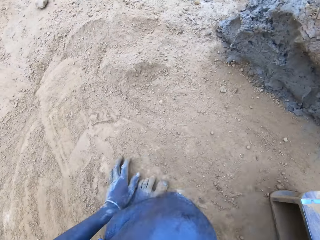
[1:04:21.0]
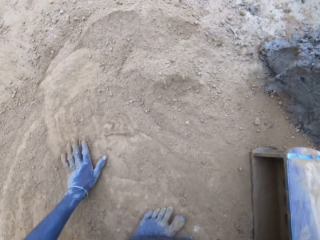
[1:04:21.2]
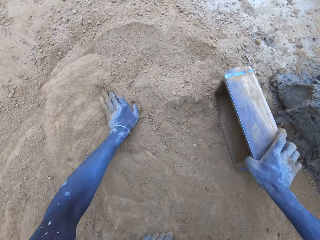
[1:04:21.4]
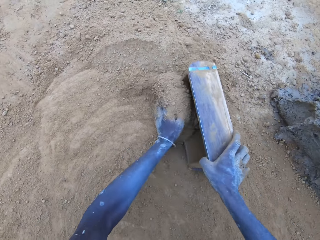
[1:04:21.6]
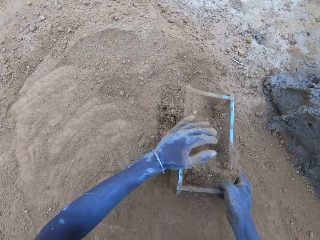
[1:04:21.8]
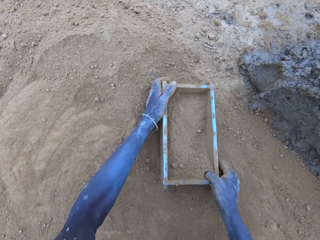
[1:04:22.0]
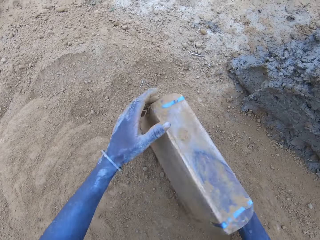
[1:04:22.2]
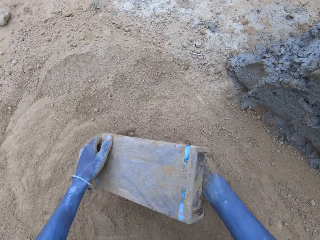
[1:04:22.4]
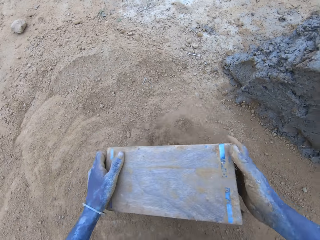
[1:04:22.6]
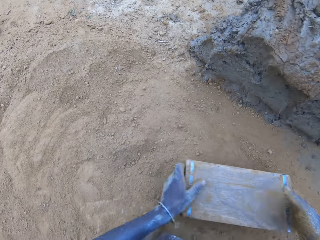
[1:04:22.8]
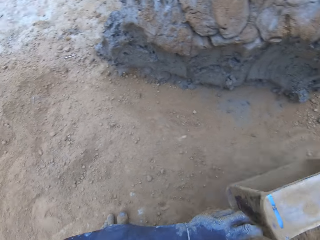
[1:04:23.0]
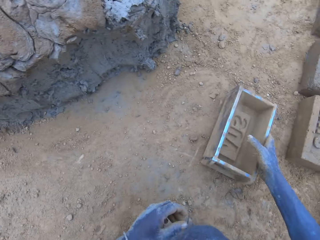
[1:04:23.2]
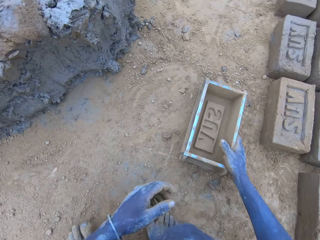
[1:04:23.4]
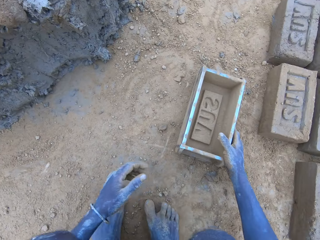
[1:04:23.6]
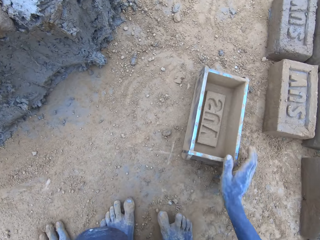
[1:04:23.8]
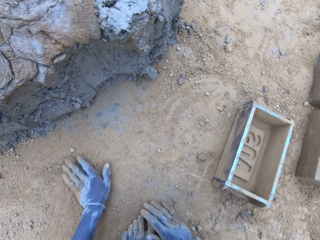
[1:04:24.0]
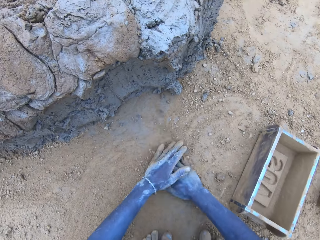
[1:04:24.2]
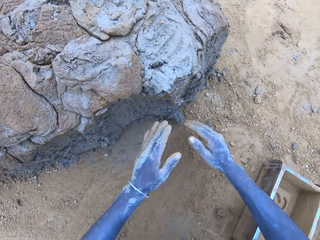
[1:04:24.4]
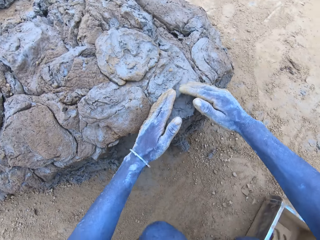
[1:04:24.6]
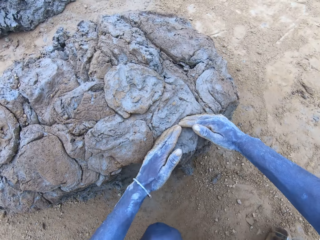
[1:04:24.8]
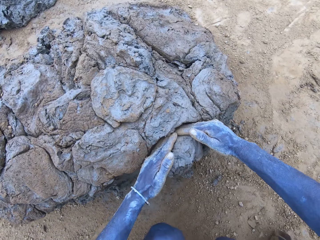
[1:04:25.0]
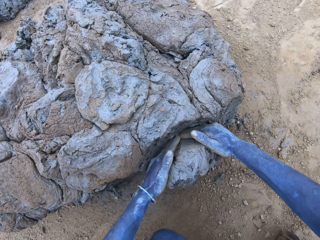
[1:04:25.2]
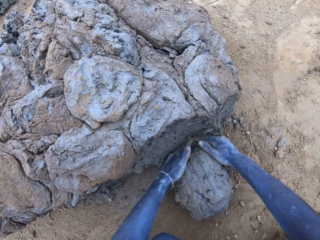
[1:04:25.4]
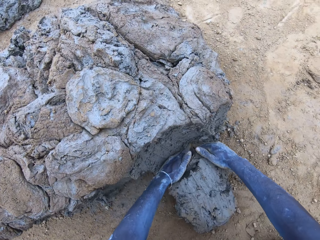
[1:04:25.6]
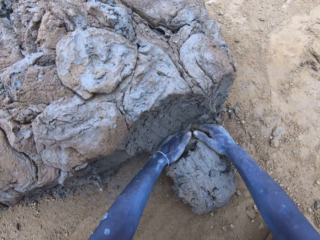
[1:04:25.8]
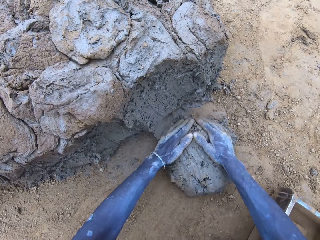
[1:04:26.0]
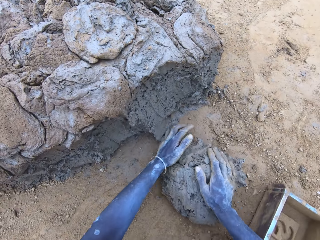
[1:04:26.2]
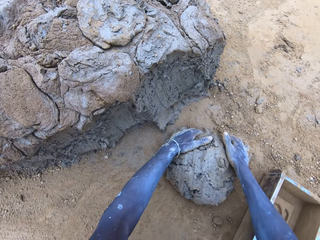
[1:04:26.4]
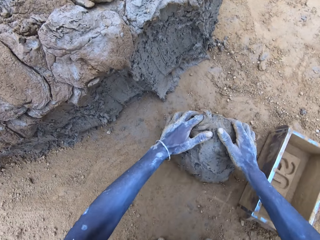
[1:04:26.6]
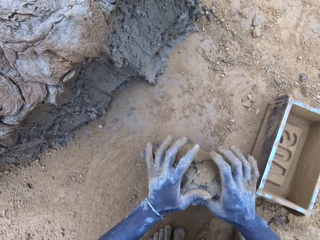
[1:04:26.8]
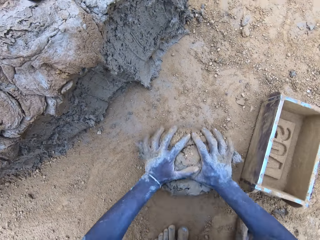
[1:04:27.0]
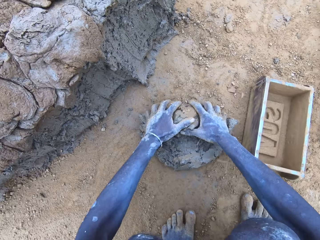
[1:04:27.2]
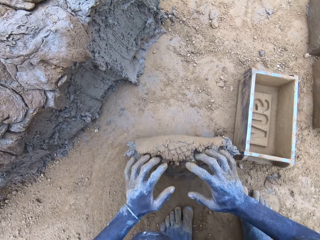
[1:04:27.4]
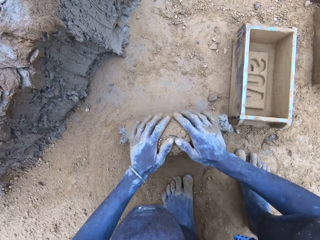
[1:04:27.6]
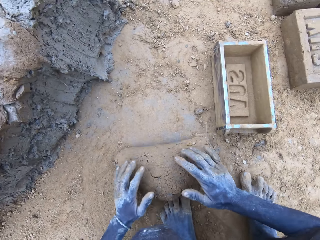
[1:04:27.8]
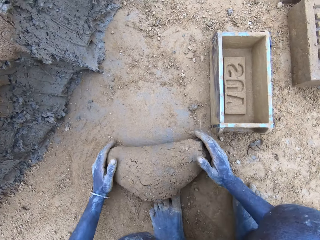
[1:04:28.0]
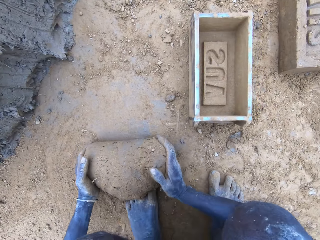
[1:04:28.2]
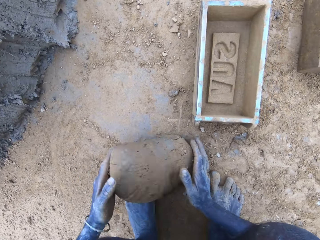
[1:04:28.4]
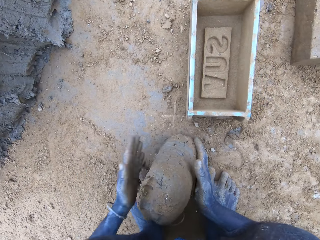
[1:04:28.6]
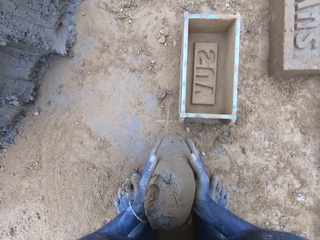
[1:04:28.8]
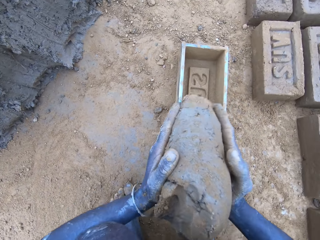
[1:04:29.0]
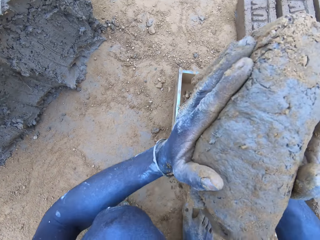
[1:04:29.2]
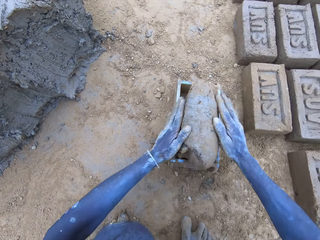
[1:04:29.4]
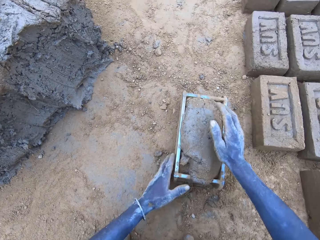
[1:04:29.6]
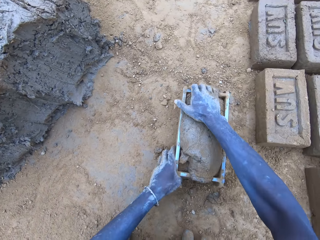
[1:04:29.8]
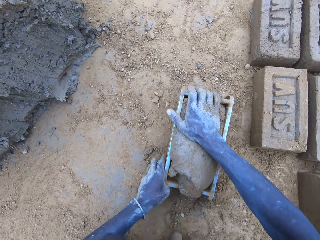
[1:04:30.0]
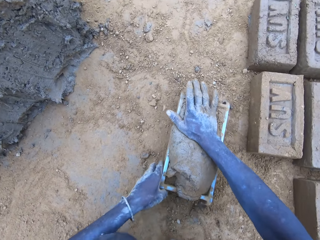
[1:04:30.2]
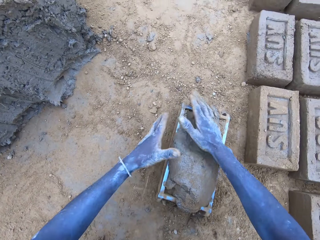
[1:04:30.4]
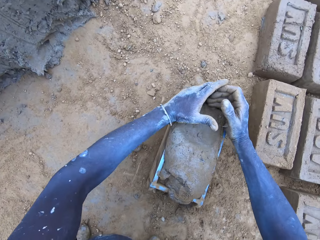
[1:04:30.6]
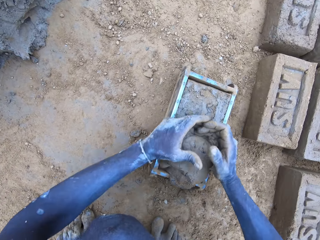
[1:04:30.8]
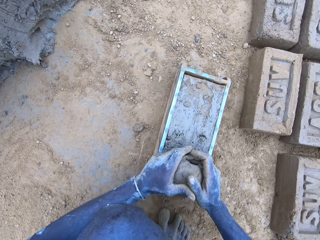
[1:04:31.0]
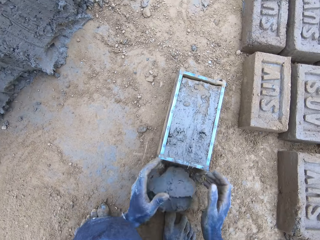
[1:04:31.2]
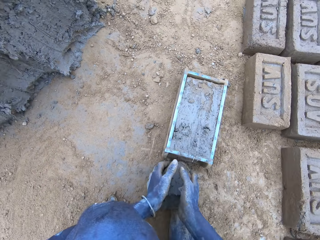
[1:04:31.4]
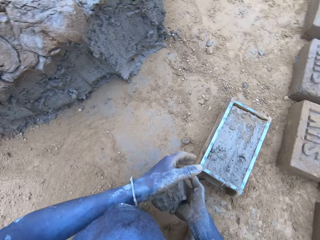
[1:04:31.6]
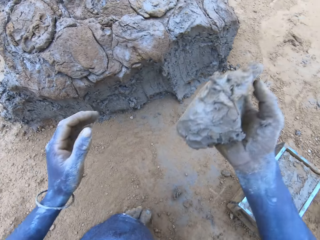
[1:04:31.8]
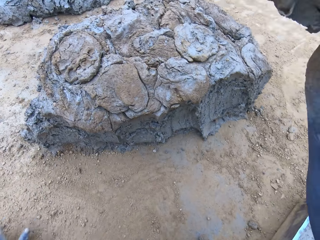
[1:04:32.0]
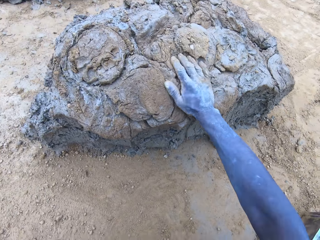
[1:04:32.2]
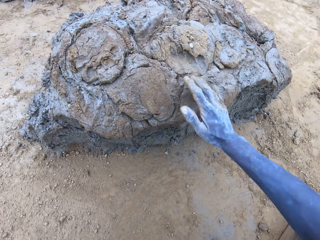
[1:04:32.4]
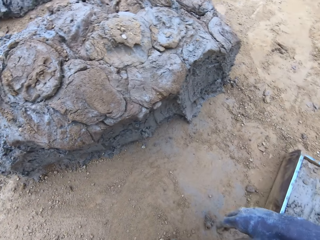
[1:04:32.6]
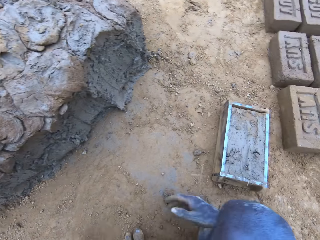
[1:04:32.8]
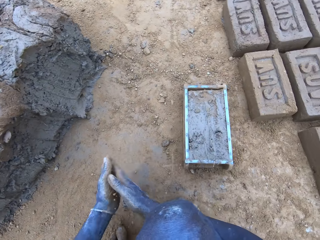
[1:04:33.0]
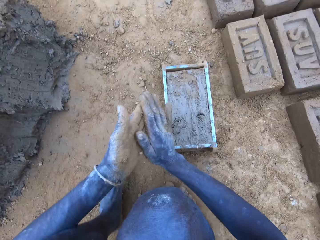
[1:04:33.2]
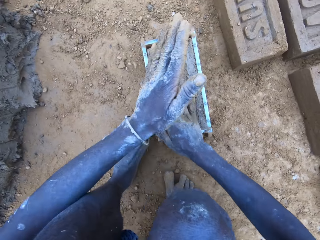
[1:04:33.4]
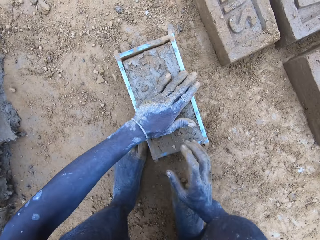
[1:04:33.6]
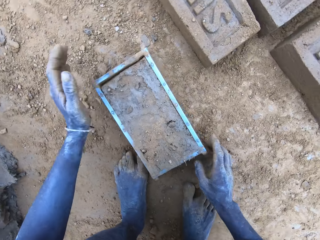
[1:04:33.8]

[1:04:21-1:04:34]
The camera wearer puts the soil in the brick mold. They cut the mud. They mold the mud. They drop the mud in the brick mold. They reduce the mud. They drop the mud.

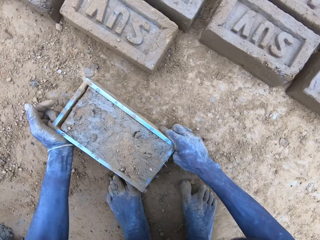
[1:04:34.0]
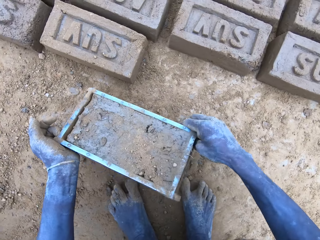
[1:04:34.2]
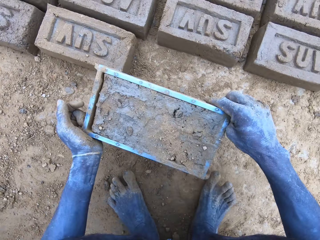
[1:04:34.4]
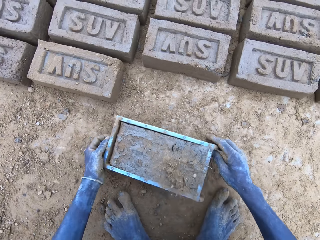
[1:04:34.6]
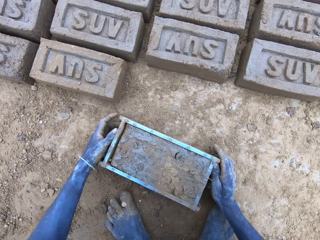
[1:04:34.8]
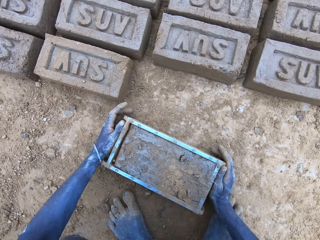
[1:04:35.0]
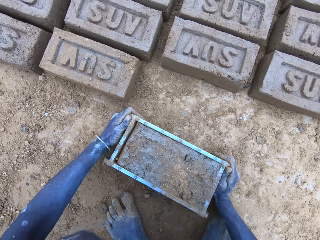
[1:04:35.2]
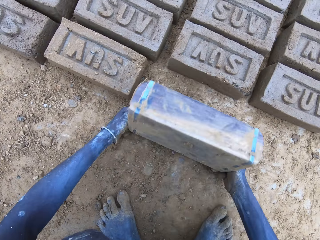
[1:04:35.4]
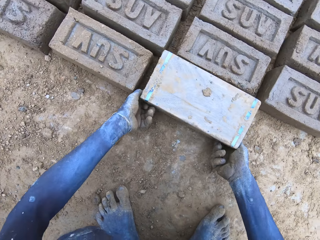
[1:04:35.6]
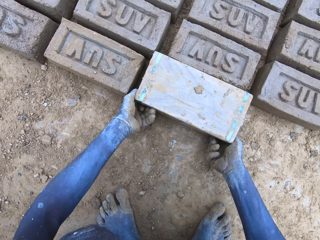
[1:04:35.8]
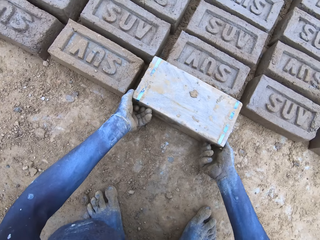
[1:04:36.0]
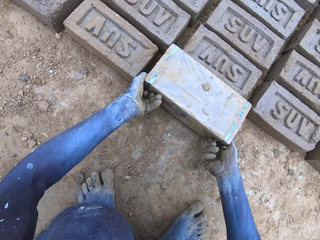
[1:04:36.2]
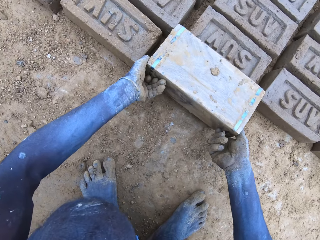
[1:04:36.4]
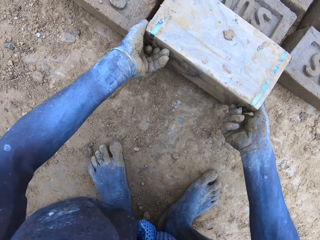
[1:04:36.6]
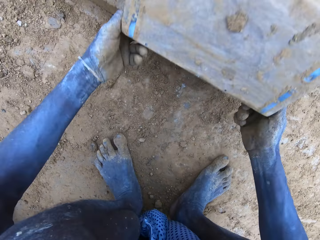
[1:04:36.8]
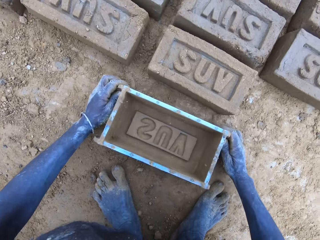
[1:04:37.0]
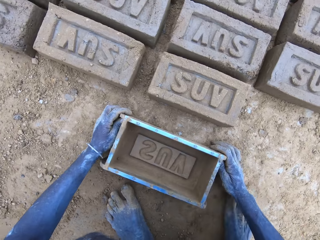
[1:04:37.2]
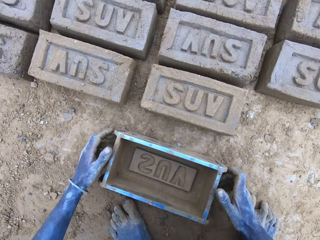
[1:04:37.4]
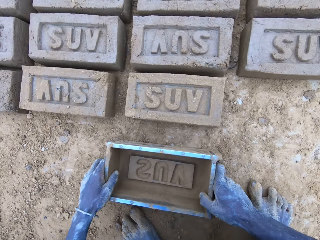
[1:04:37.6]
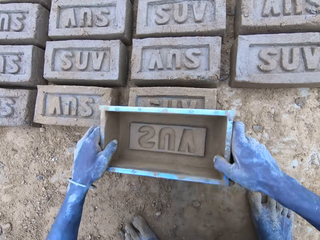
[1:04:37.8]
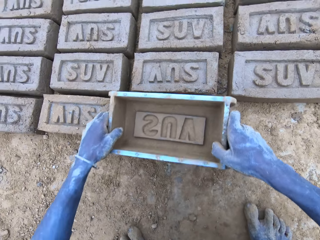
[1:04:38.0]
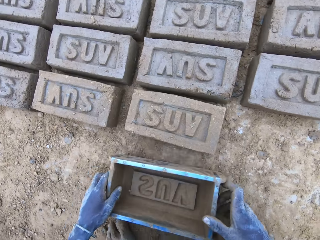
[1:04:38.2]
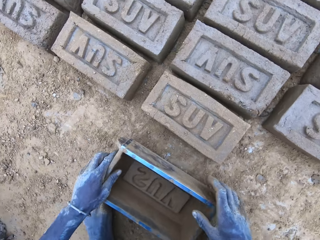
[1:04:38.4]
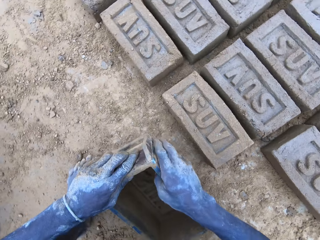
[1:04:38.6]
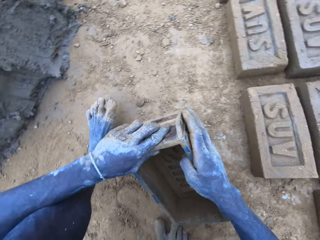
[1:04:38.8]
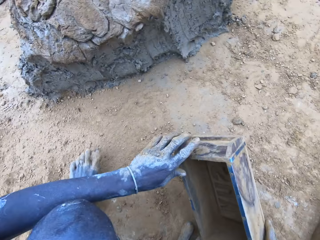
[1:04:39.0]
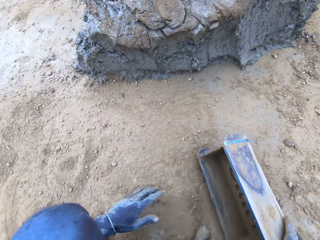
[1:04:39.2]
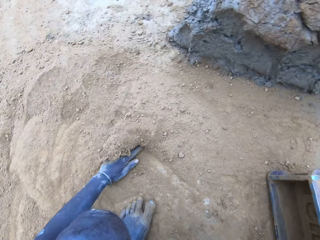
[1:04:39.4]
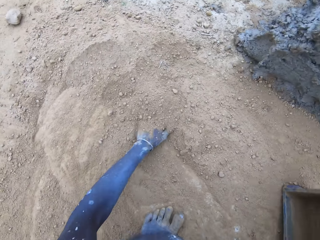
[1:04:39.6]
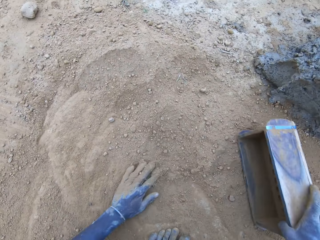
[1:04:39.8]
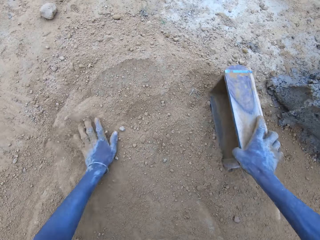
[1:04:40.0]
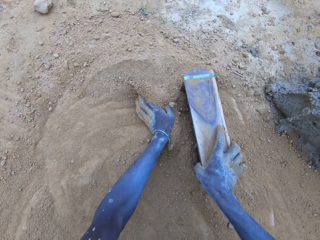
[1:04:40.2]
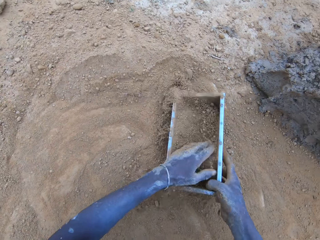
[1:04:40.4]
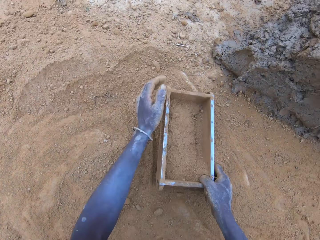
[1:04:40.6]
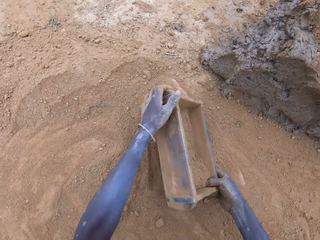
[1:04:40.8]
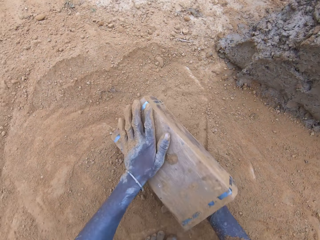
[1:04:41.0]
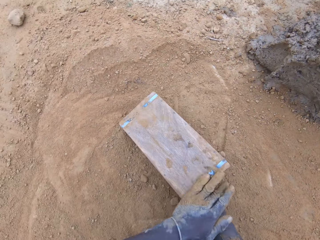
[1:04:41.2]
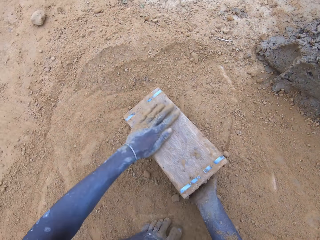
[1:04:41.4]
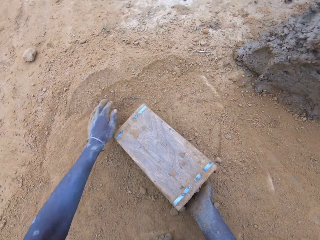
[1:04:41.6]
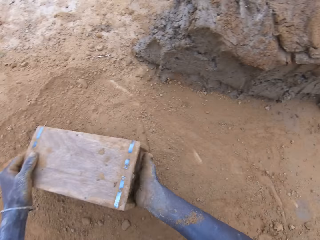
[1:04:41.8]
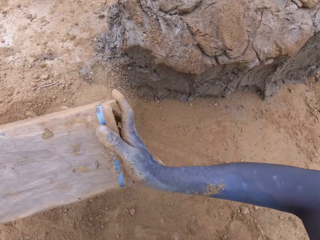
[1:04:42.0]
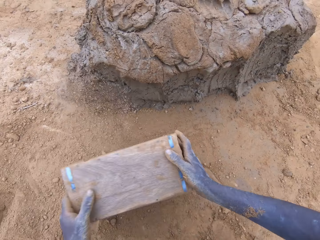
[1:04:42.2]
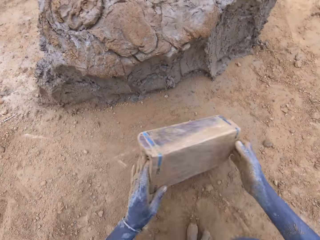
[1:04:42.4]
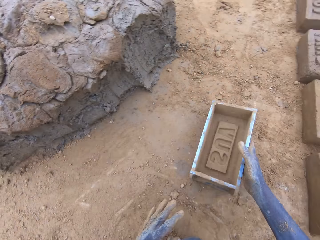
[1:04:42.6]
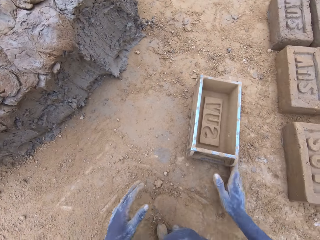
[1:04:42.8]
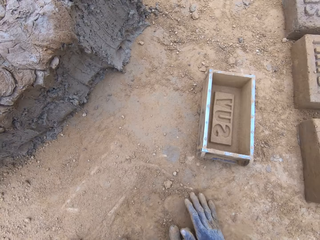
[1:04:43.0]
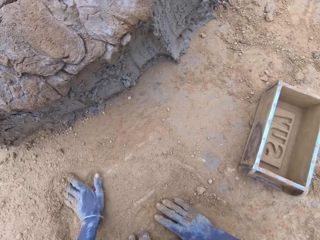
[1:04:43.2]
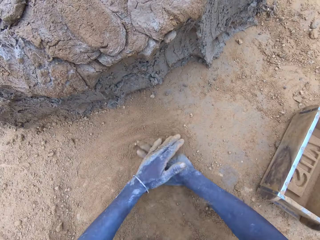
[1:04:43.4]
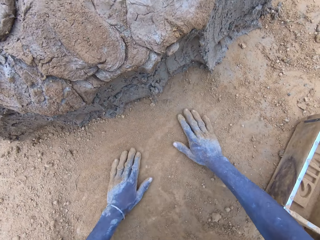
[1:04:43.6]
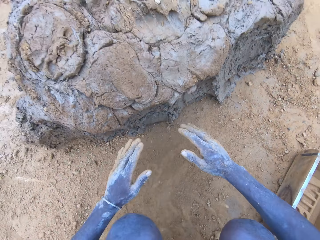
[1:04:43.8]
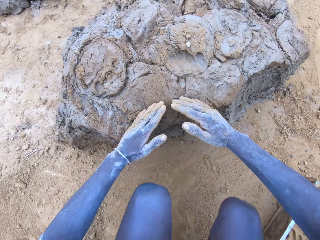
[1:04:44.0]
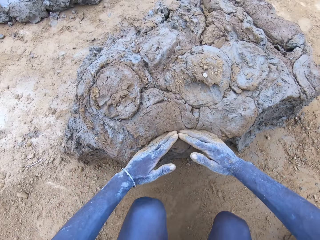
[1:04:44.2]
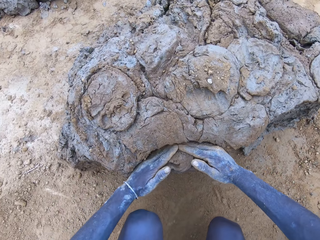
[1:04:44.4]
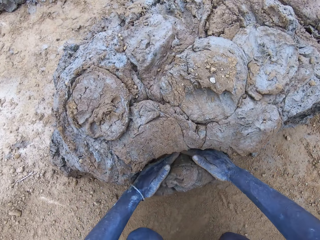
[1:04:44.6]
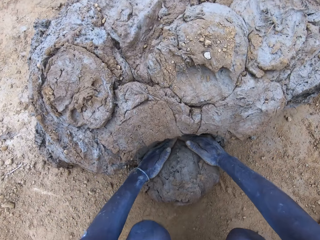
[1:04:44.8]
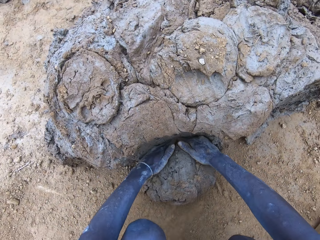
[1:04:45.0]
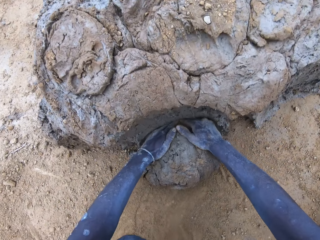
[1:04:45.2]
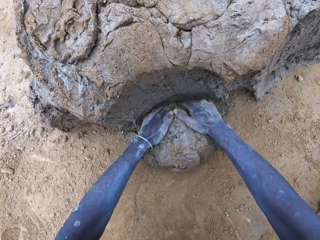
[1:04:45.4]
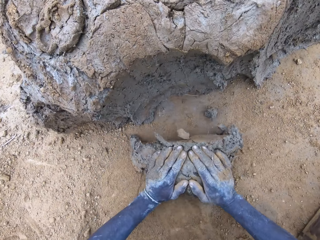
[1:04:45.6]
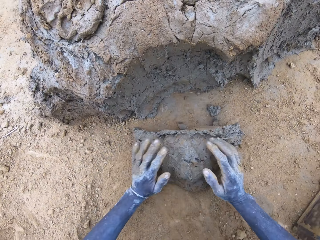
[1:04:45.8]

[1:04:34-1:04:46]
The camera wearer puts the brick on the ground. They put the soil in the brick mold. They cut the mud. They put the mud in something.
